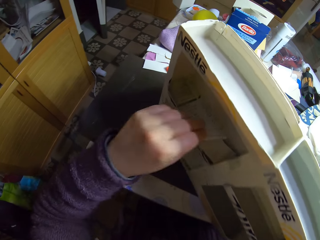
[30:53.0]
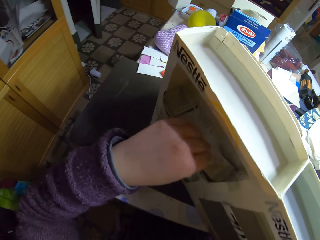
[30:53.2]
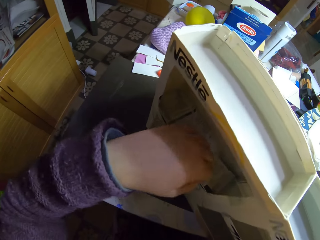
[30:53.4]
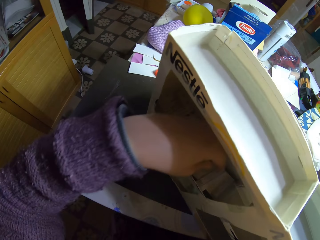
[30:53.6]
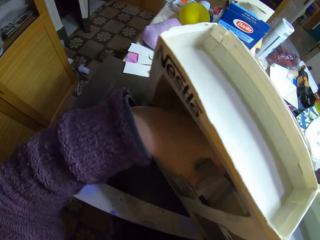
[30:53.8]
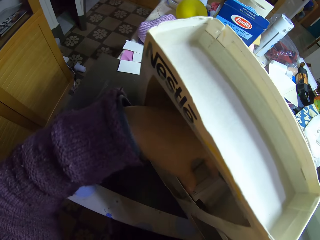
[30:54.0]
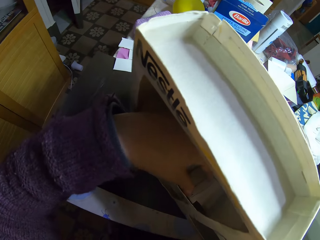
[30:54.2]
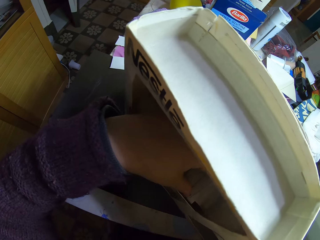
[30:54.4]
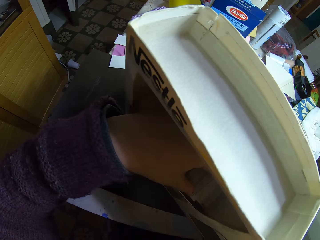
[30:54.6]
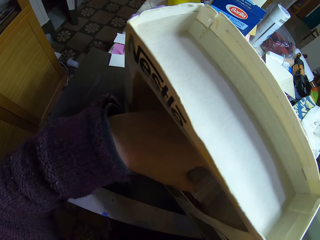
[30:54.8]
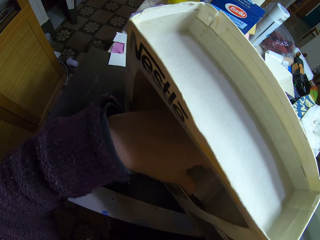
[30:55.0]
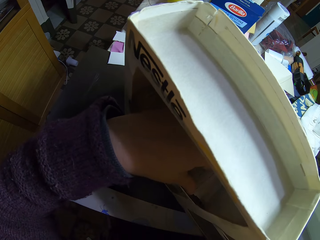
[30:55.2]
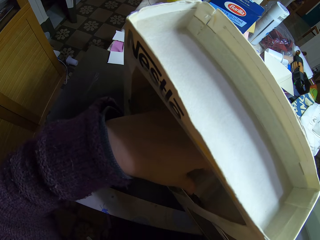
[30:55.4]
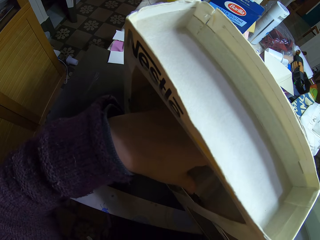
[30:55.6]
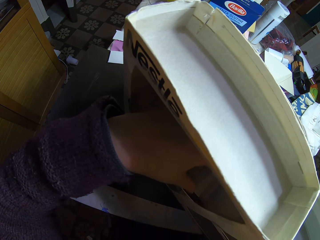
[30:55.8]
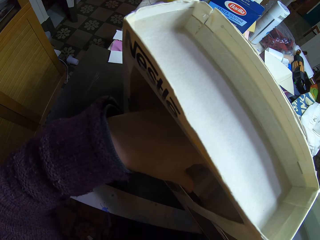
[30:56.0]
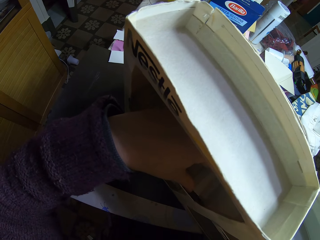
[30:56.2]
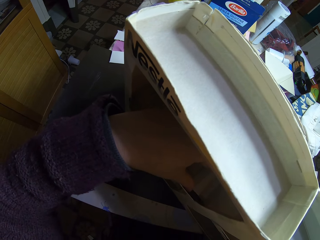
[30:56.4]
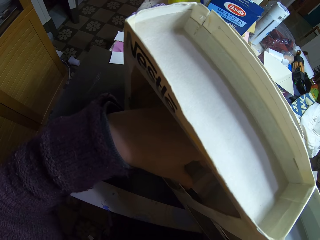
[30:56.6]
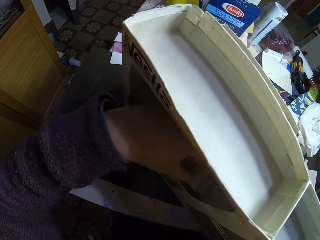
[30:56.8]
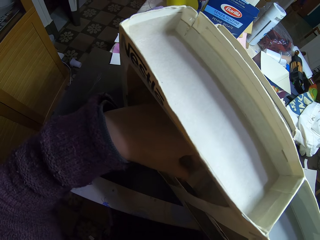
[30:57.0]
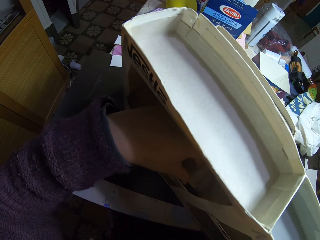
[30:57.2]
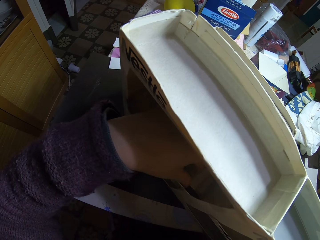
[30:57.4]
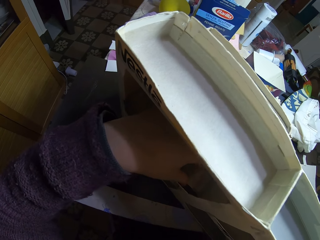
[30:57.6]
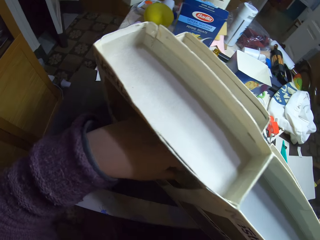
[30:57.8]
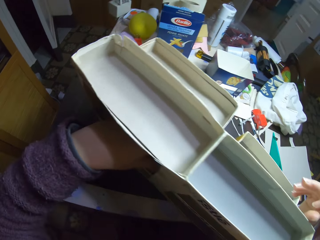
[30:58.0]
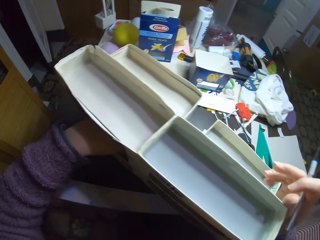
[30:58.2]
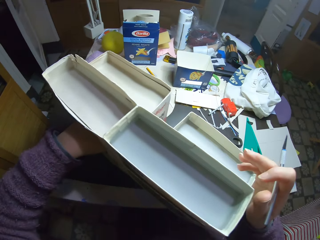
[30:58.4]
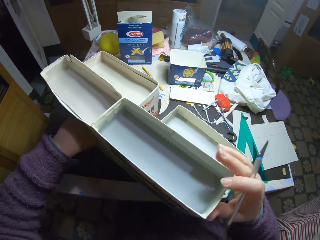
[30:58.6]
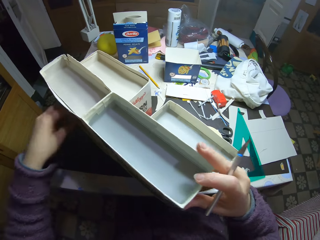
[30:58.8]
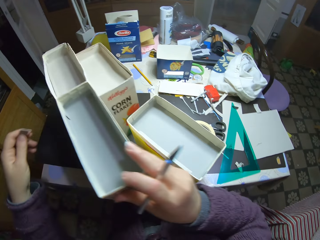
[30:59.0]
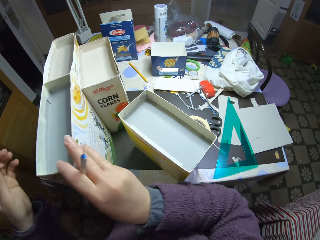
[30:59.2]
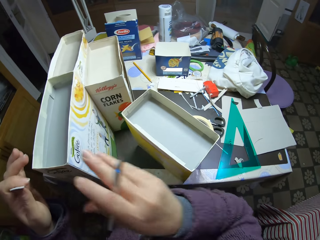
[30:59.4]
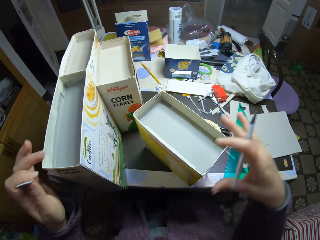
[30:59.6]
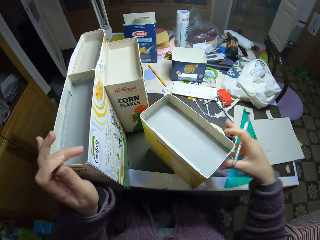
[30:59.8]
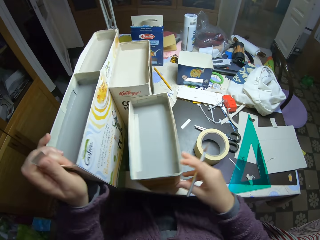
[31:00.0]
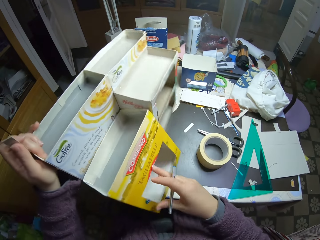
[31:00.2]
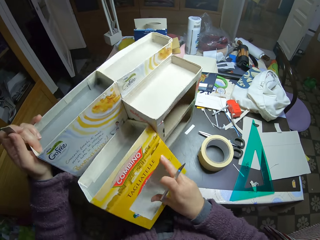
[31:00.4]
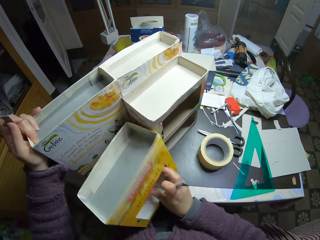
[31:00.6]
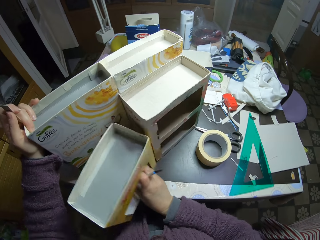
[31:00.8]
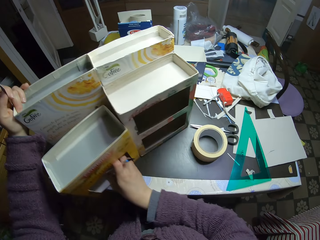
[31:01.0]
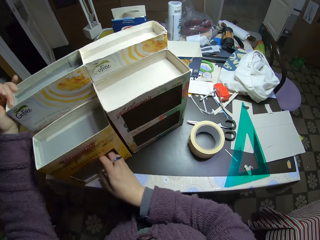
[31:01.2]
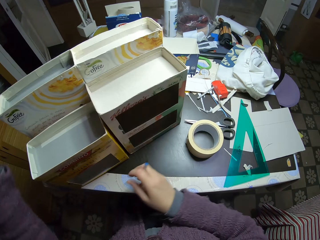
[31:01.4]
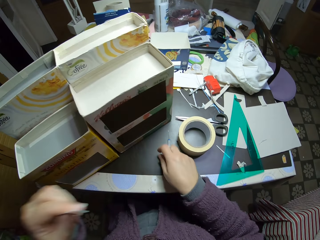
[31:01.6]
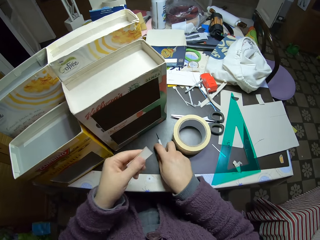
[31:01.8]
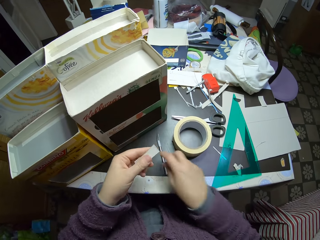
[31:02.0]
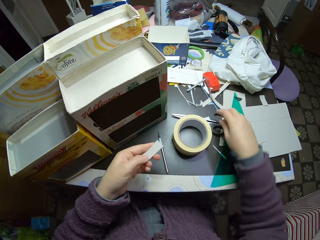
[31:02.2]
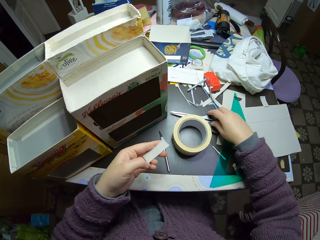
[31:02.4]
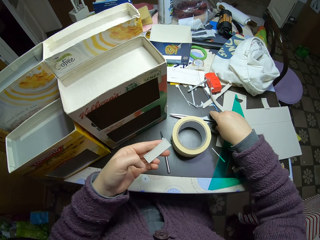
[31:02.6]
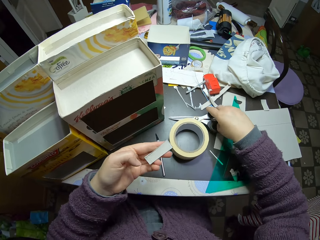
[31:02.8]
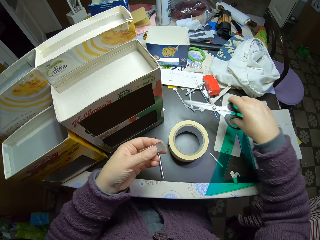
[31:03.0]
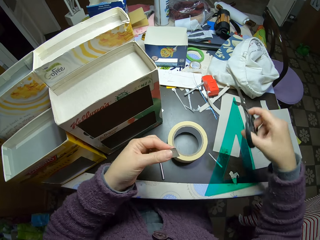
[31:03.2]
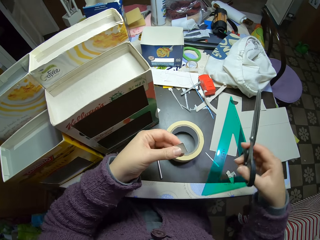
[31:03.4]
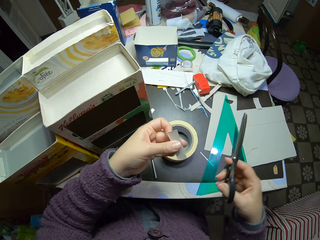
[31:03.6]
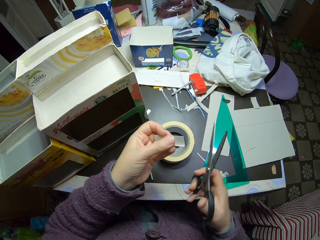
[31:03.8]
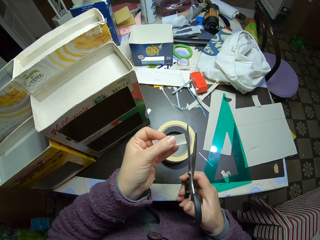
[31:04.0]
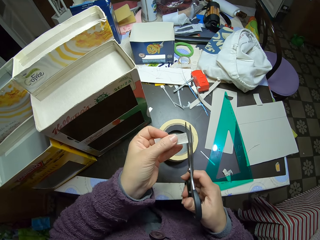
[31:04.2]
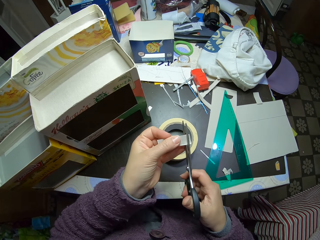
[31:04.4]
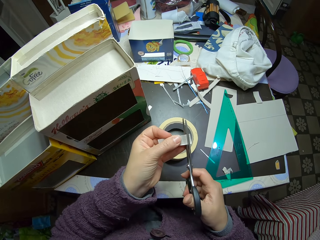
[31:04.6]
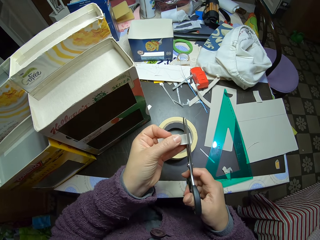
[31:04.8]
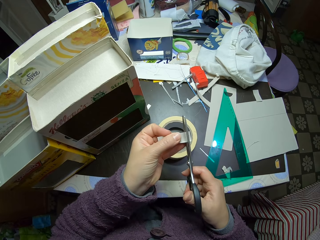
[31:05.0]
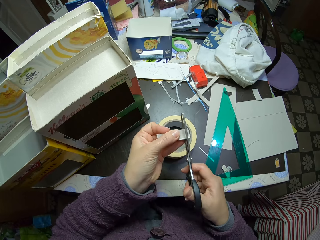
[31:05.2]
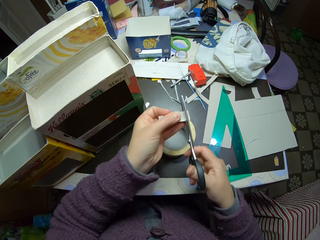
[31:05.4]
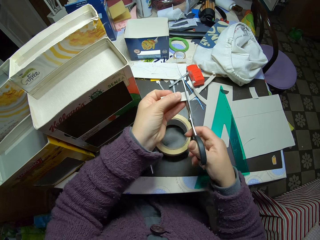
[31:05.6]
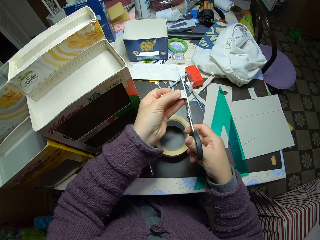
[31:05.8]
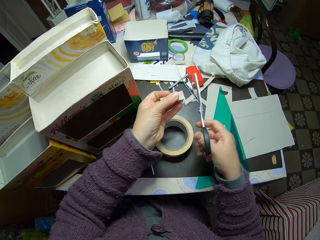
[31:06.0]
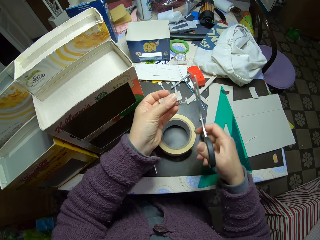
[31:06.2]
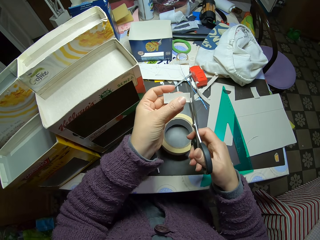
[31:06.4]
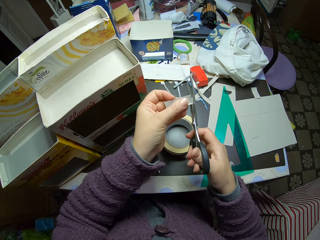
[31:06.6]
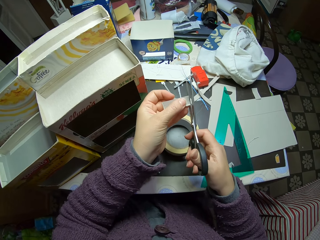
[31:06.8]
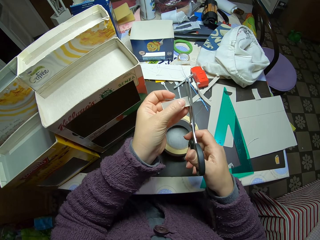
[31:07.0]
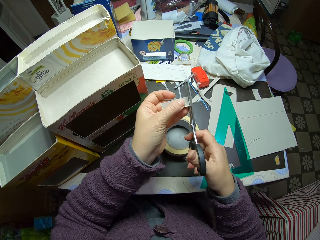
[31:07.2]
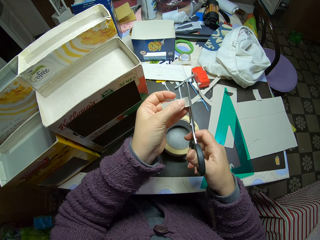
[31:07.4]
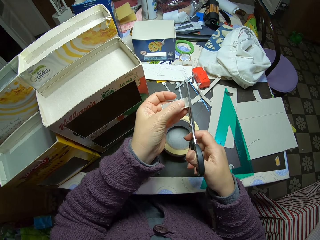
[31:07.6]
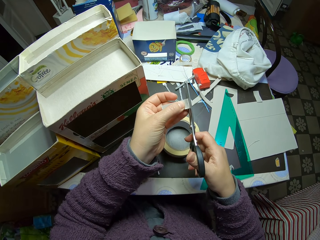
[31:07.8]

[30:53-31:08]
The camera wearer measures the inner part of the carton with the piece of paper. They place the small piece of paperboard inside the craft box. They stare at the craft boxes. They move the cartons on the table. They drop the slicing tool on the table. They pick the pair of scissors from the table. They cut the piece of paper with the scissors.

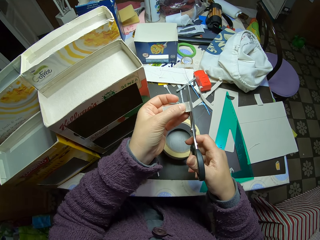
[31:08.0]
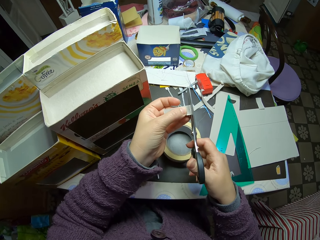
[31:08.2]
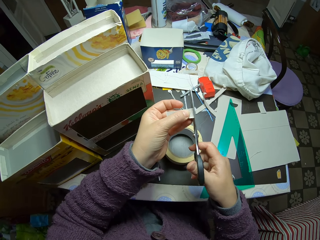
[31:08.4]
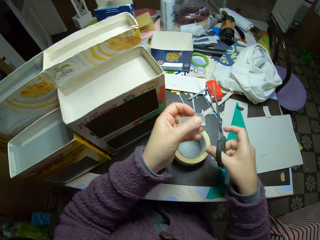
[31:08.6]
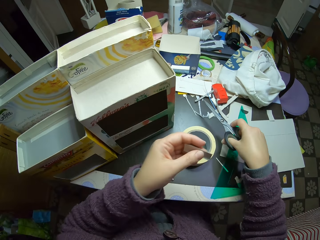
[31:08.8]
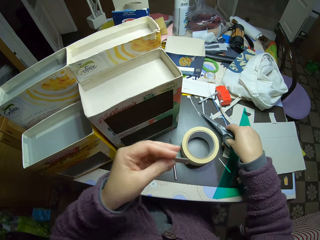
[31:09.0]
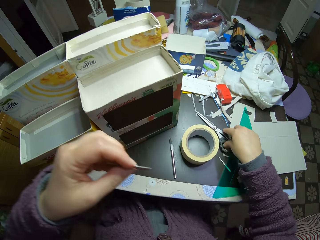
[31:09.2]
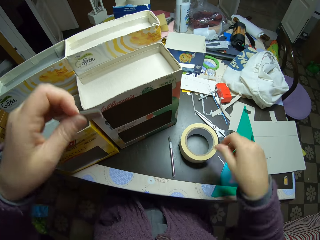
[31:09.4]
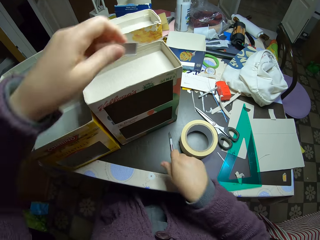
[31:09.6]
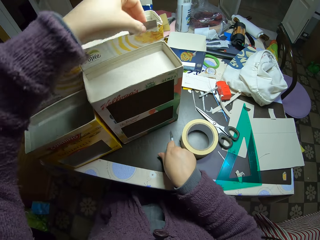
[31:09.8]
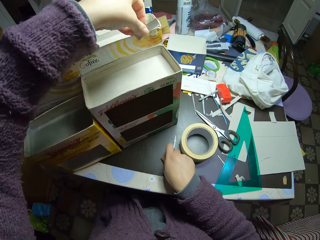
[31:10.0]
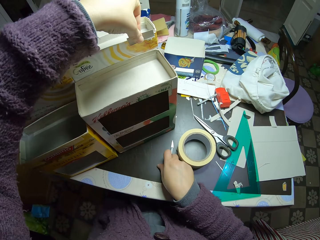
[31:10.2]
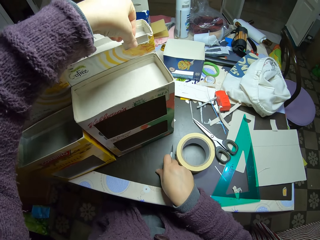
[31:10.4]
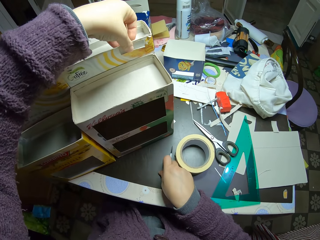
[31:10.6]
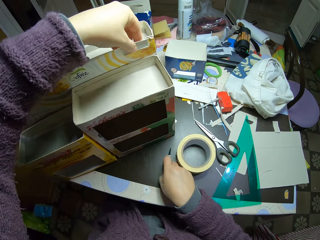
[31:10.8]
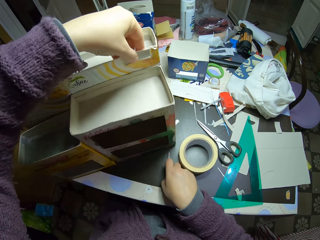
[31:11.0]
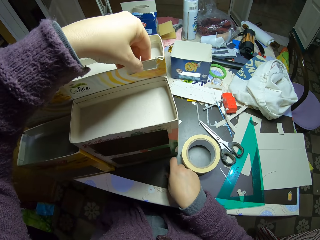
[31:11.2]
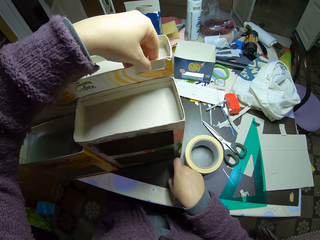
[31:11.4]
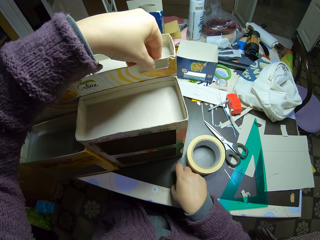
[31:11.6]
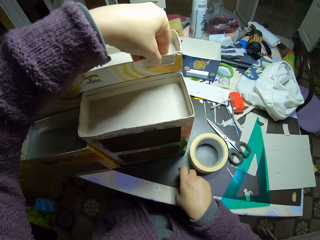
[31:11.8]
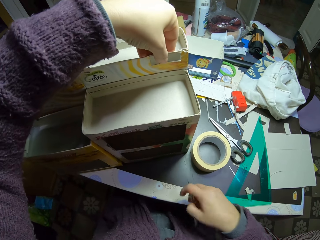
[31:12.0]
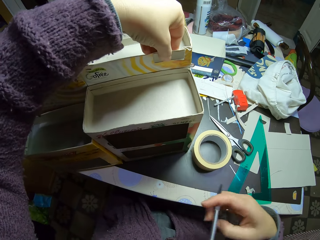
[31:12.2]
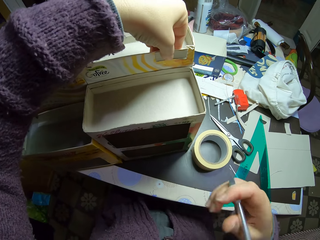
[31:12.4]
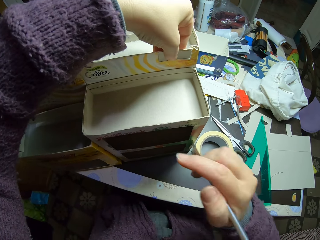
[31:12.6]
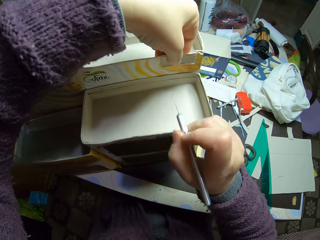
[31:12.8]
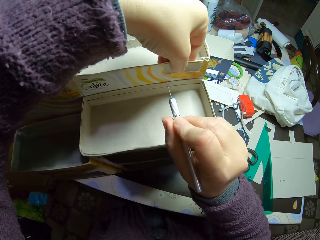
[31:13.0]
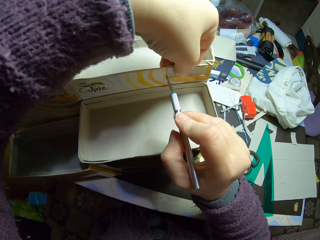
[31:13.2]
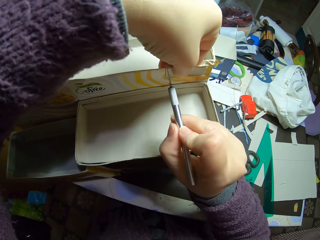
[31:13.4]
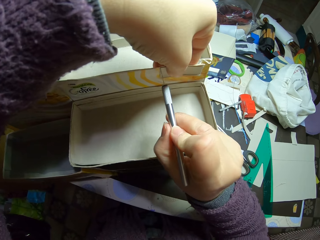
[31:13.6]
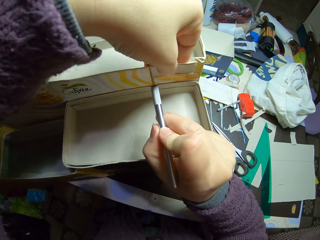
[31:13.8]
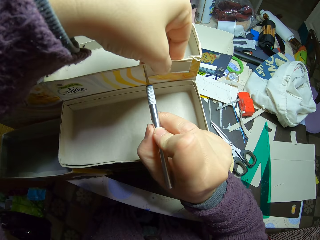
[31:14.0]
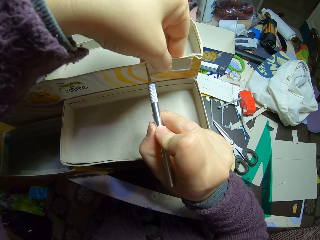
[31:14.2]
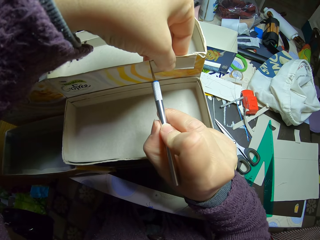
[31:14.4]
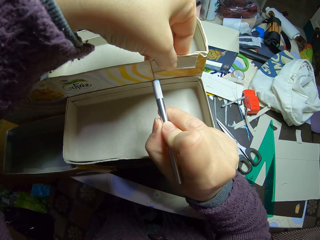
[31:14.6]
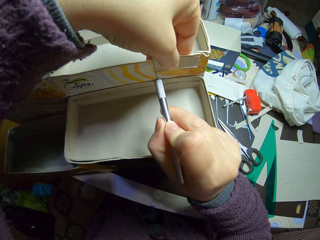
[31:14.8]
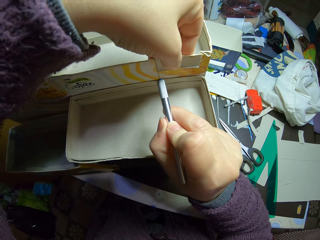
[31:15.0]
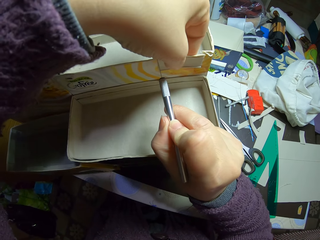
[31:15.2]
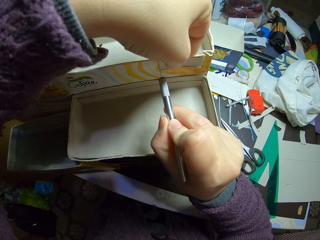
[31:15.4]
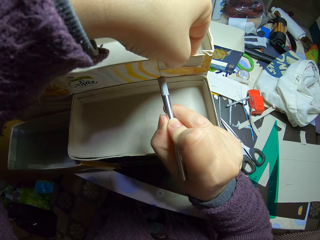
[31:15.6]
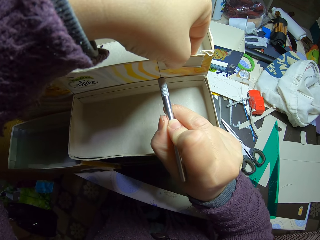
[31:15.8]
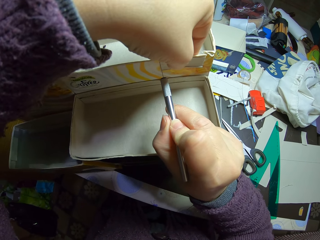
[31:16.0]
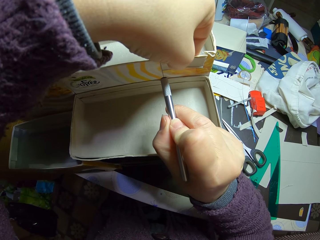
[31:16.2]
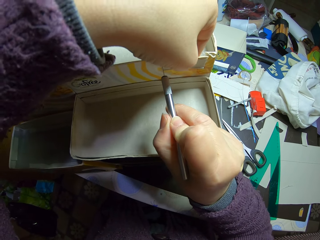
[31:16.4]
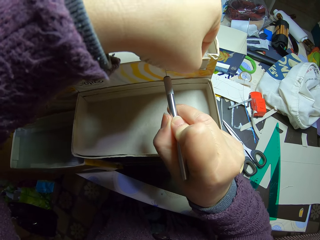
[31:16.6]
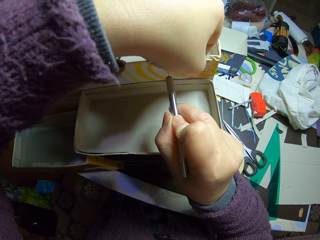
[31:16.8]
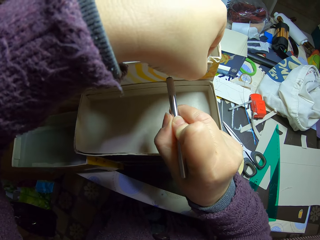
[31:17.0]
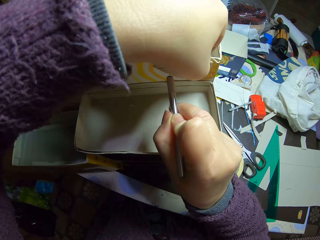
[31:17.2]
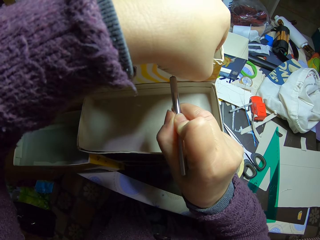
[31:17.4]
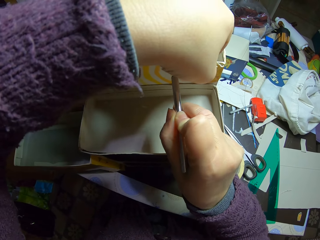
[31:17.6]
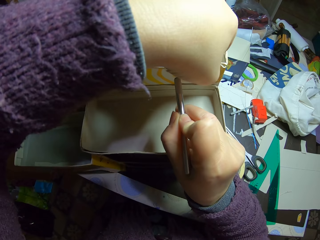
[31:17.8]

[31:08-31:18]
The camera wearer drops the pair of scissors on the table. They hold the paper against the carton on the table and pick up the slicing tool from the table. They place a small piece of paperboard on the side of the craft box. They slice the carton with the slicing tool.
